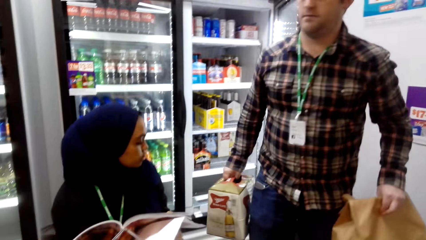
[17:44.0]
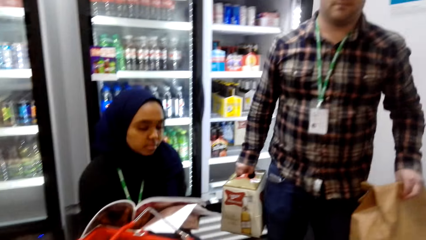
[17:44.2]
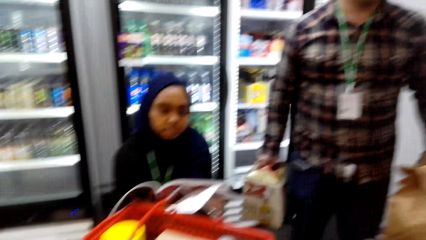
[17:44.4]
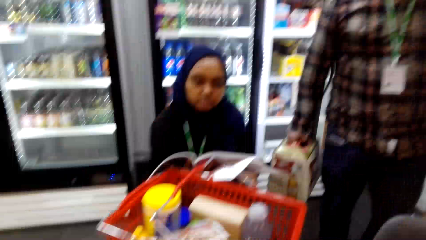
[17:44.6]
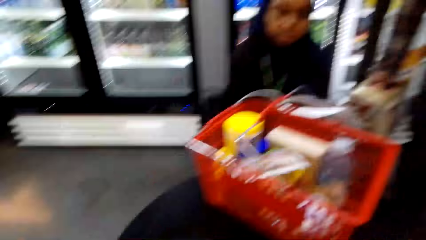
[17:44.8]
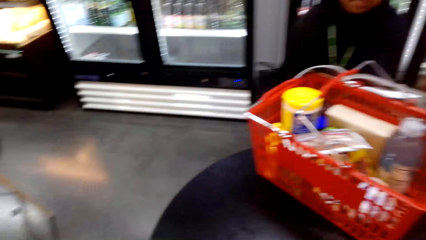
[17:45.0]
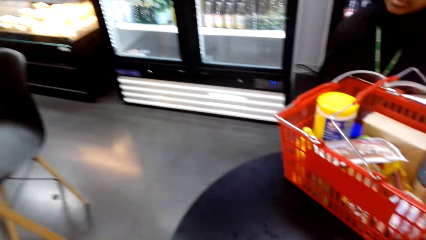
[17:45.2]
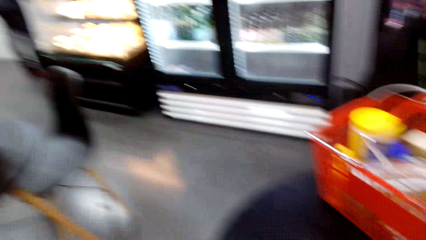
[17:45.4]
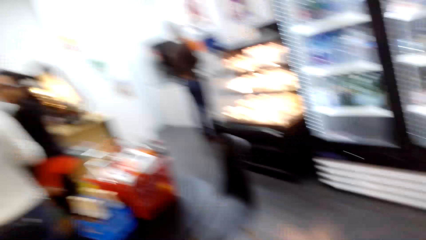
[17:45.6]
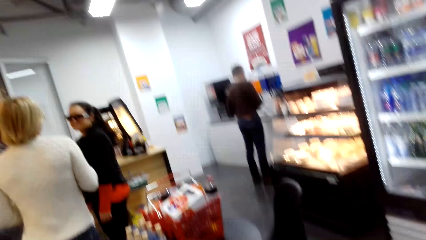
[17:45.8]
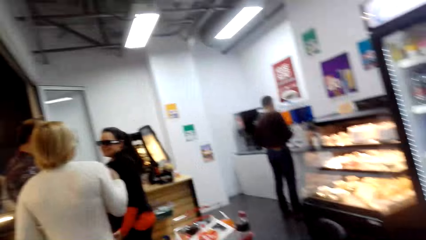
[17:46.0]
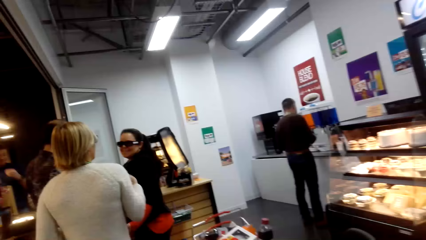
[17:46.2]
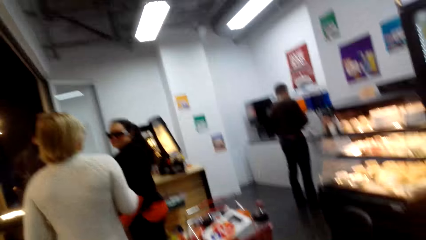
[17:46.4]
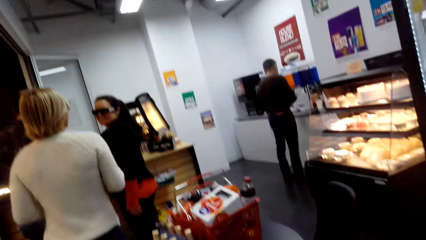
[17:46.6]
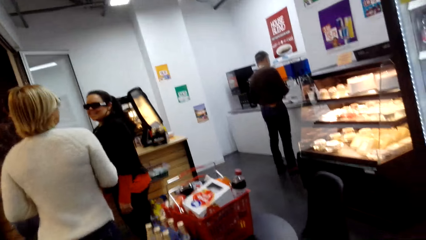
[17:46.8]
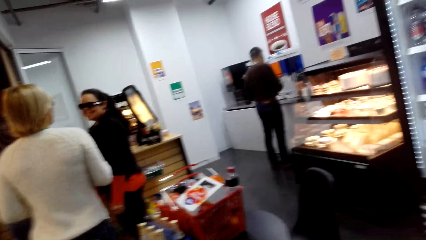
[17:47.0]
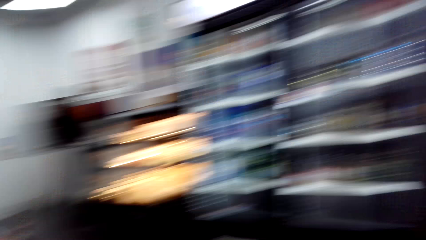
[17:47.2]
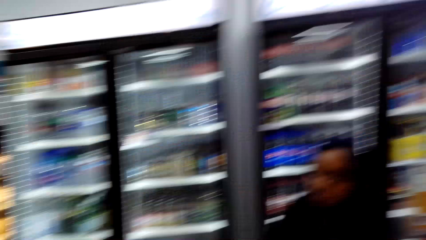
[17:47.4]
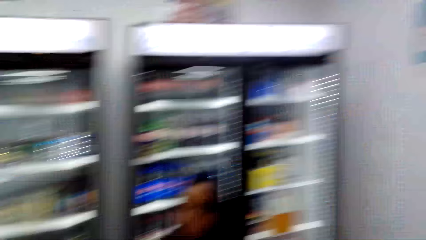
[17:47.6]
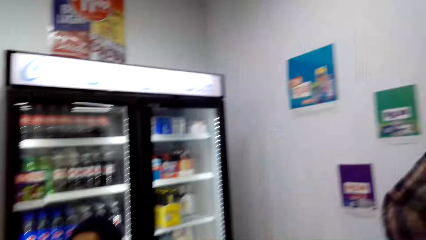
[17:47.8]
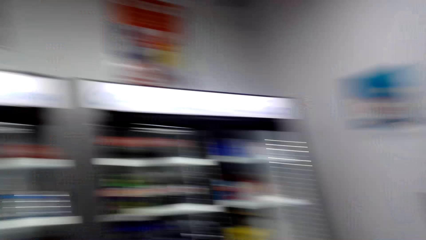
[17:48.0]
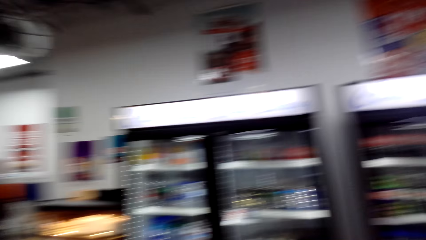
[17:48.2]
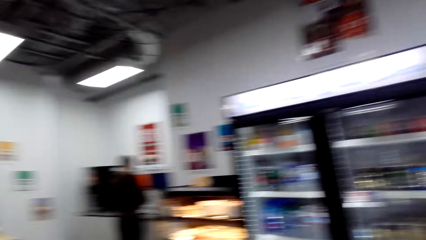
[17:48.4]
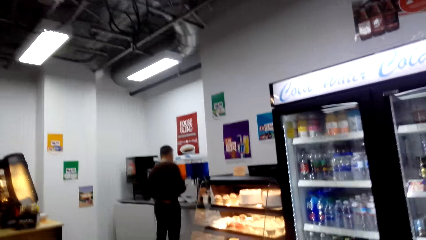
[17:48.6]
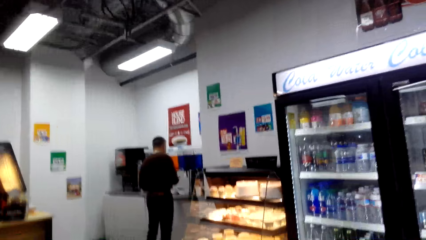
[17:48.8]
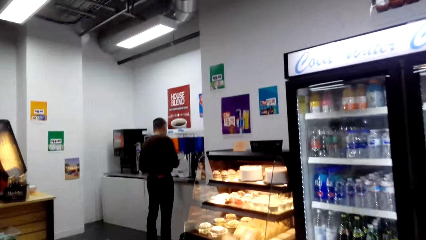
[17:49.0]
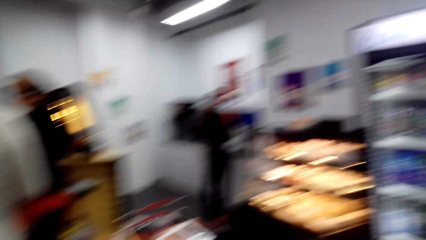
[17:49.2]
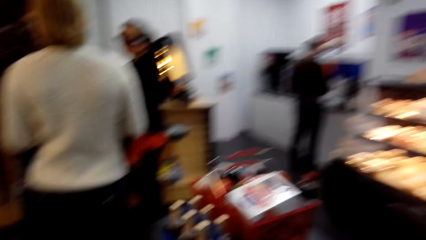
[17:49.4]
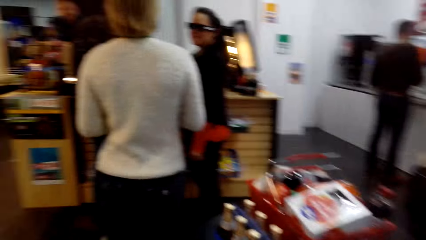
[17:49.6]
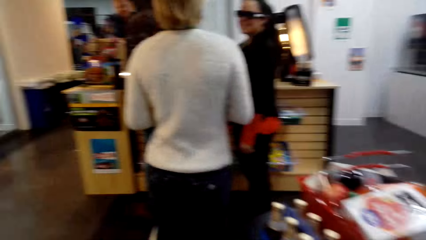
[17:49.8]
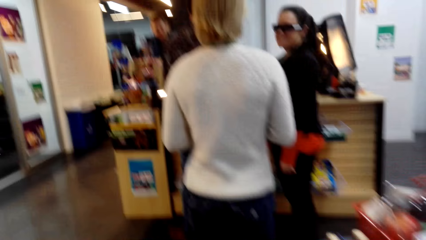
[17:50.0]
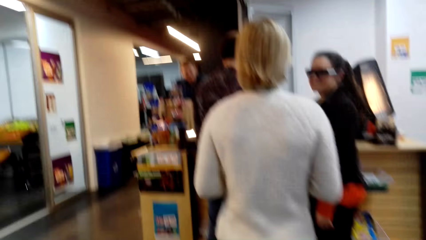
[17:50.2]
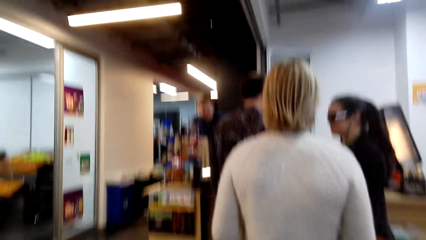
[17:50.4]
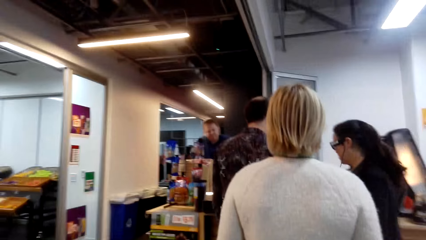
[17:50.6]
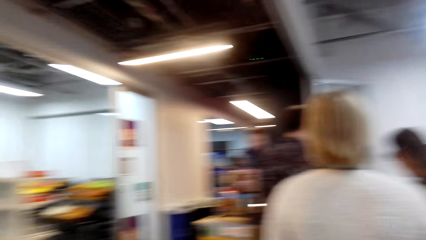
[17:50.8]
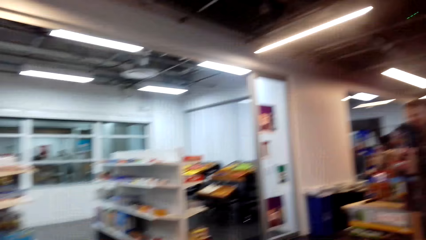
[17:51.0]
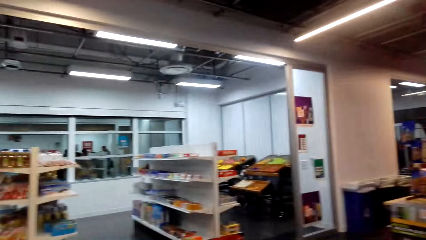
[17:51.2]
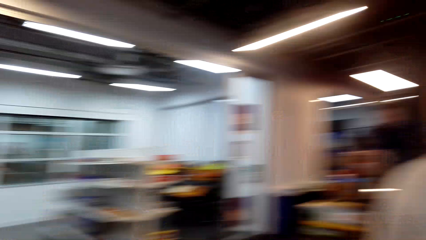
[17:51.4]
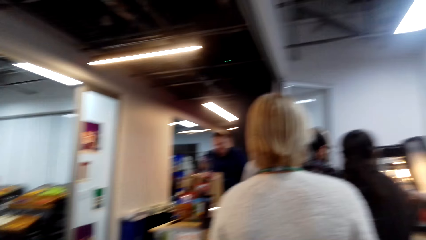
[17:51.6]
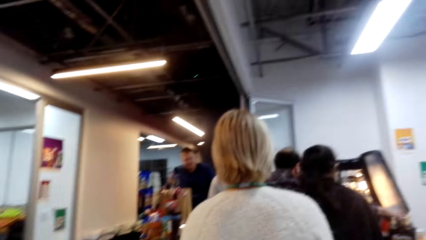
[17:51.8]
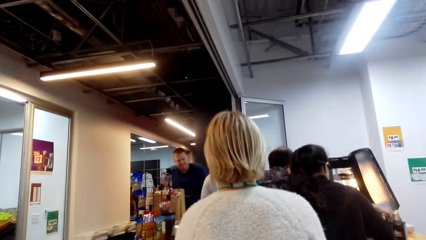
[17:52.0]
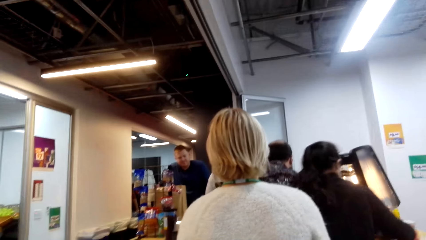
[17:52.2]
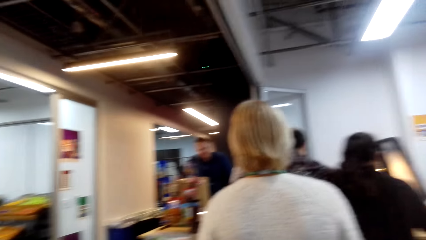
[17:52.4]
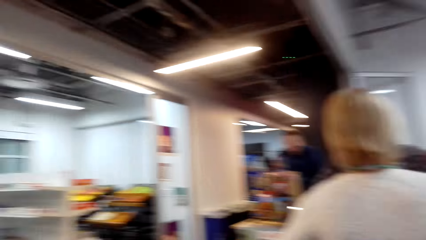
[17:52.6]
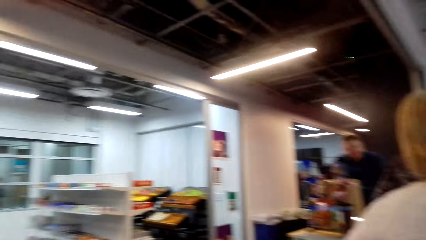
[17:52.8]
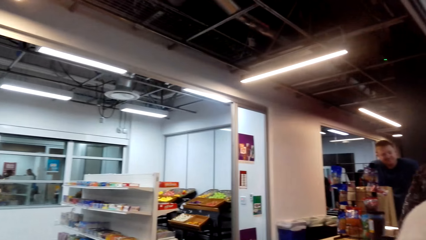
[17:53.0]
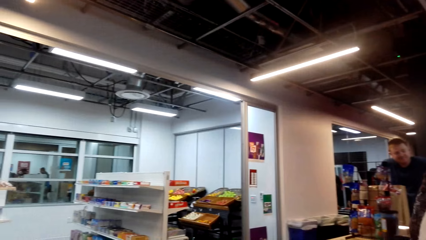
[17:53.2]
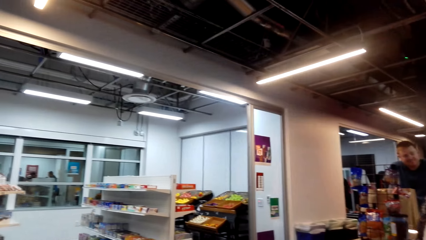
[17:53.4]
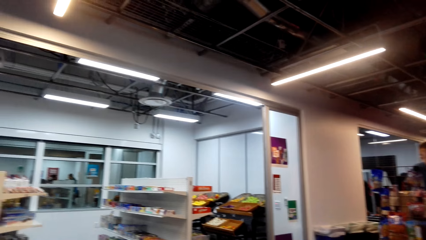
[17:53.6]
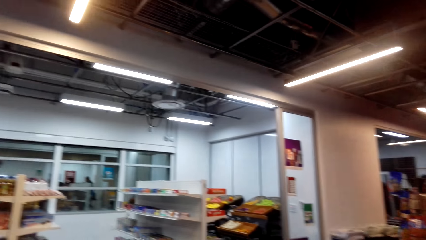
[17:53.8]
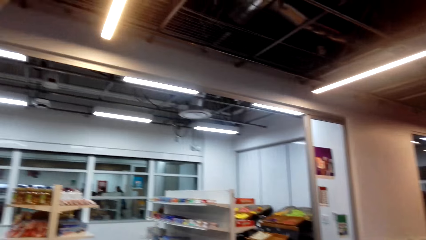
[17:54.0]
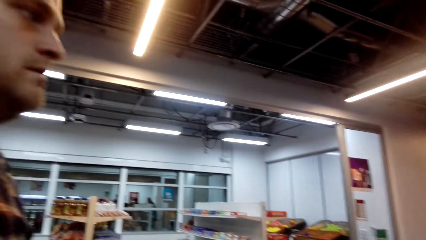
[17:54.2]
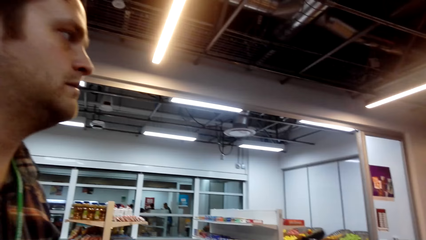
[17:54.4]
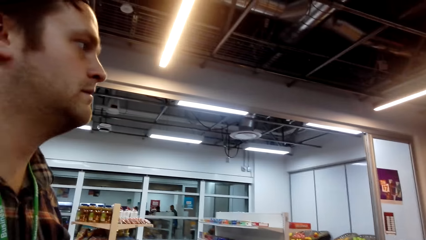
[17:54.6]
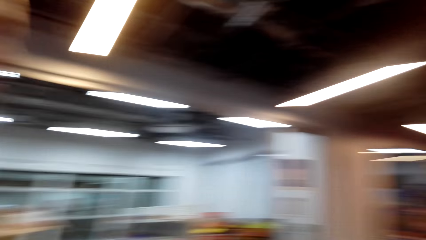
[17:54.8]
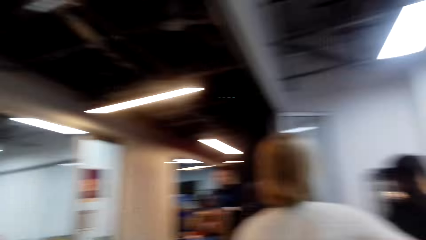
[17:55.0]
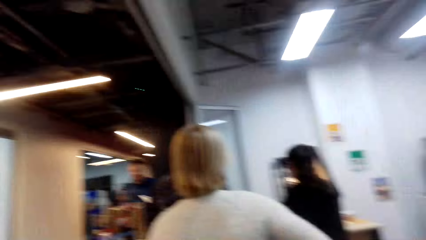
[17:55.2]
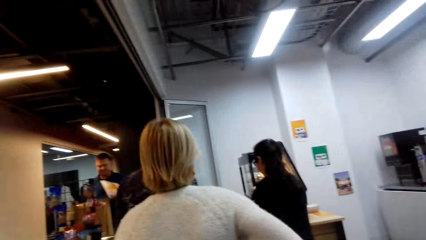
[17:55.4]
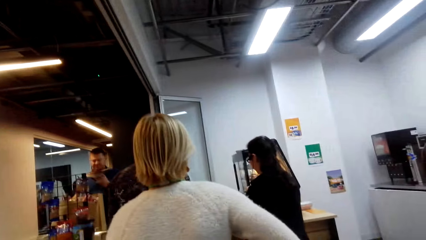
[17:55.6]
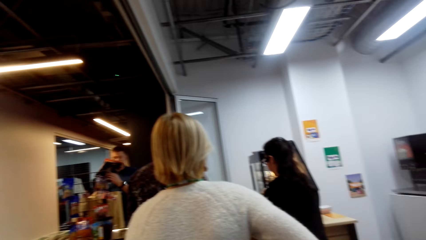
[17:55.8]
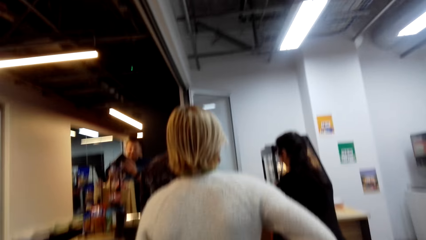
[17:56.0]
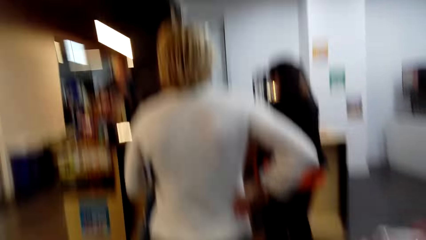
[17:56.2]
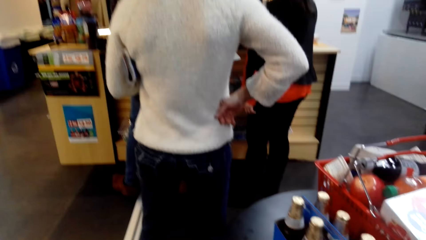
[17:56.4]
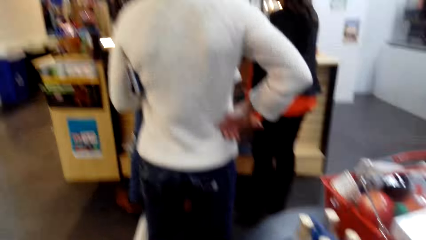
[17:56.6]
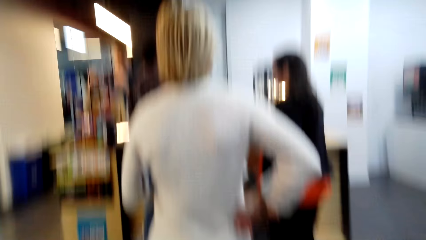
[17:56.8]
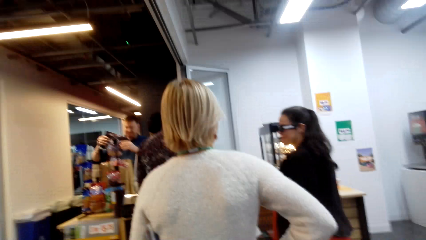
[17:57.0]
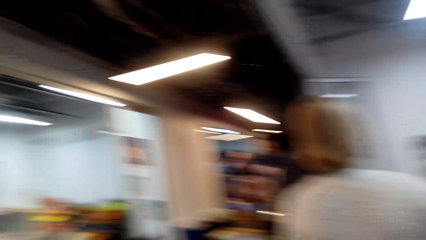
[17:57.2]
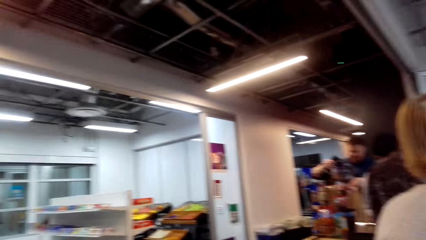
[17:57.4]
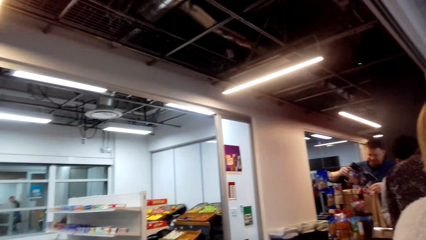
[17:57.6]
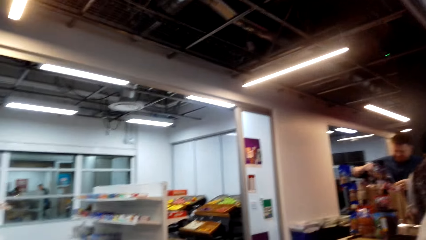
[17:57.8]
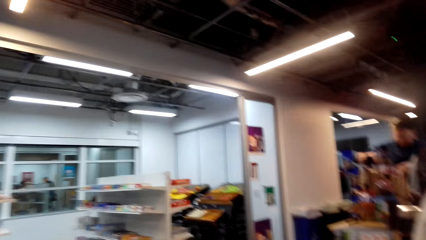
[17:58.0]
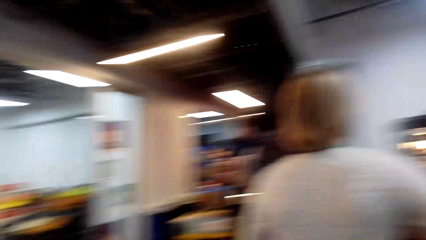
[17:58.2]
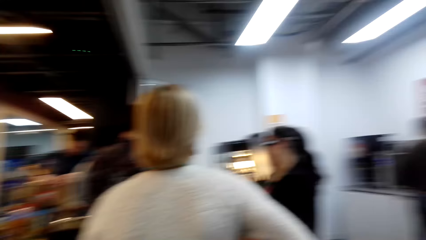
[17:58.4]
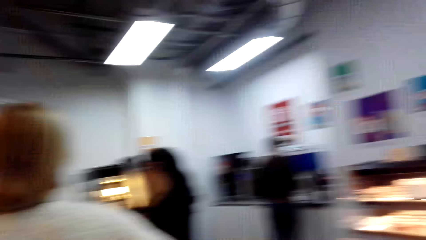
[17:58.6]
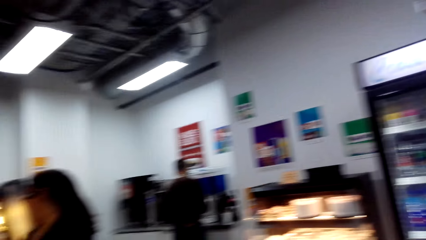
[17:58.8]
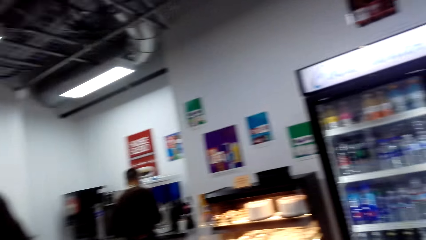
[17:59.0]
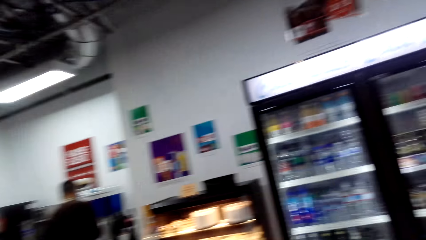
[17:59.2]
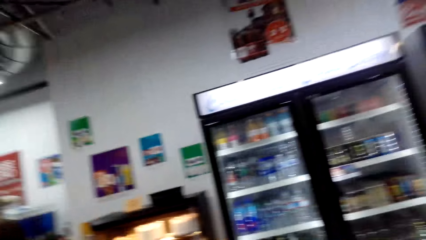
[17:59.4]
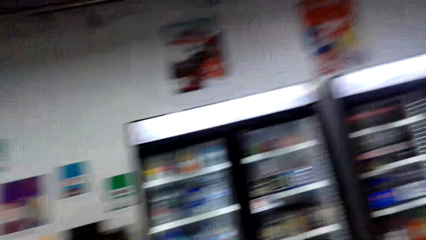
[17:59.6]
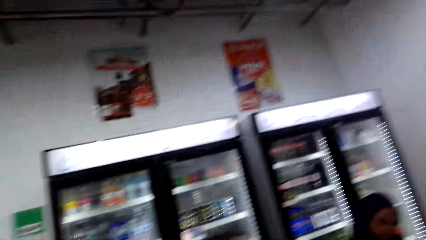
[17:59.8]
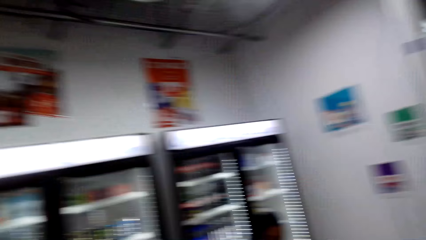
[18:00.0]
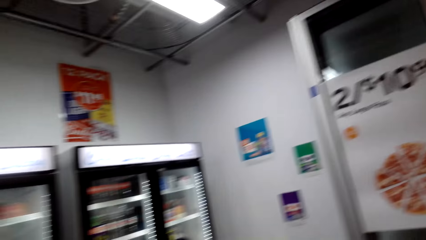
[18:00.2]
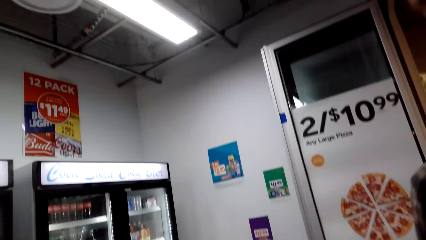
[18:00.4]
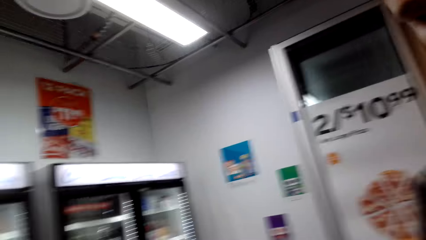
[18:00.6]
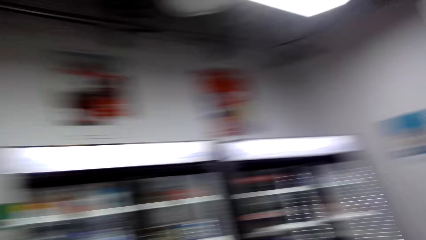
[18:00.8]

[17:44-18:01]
A person picks something from the fridge and walks around. The camera wearer looks around. They walk around.
